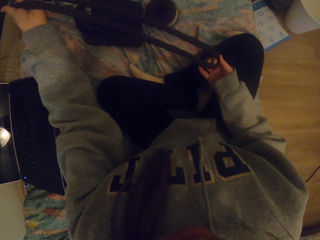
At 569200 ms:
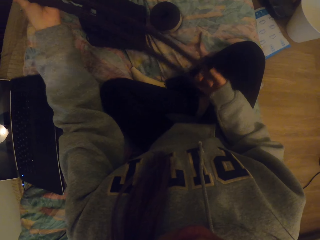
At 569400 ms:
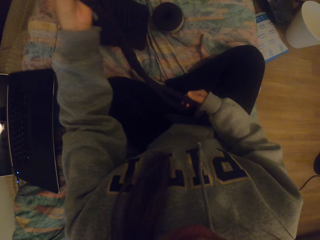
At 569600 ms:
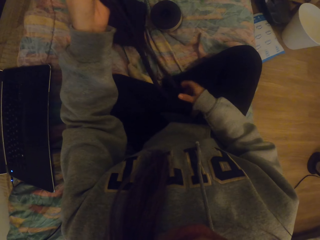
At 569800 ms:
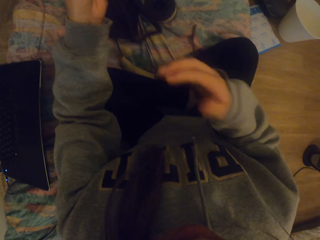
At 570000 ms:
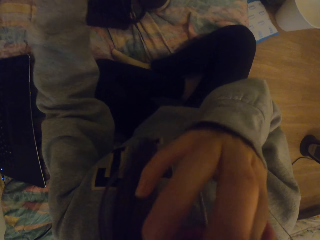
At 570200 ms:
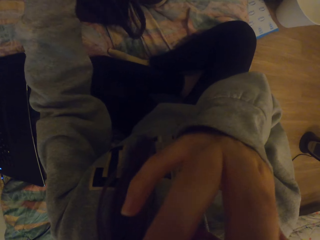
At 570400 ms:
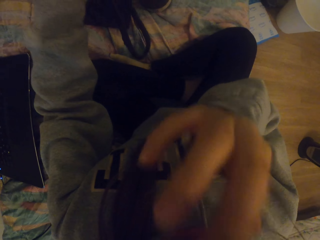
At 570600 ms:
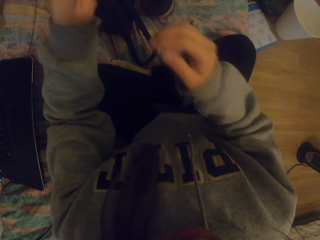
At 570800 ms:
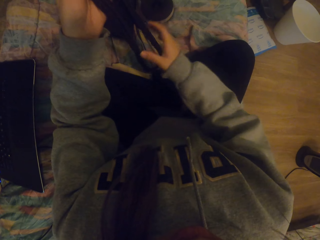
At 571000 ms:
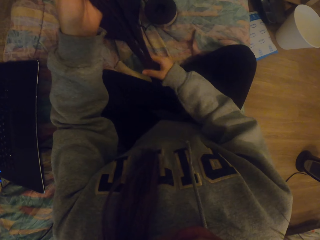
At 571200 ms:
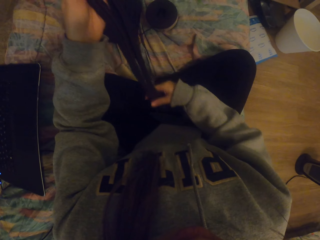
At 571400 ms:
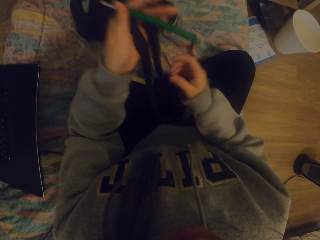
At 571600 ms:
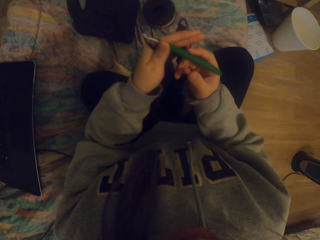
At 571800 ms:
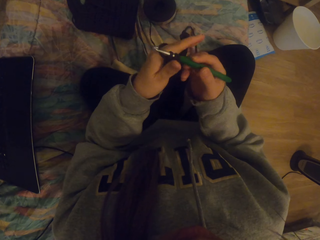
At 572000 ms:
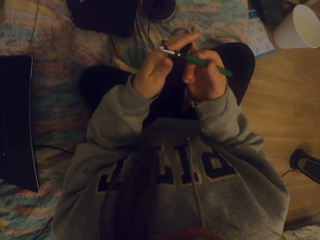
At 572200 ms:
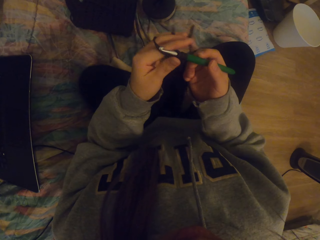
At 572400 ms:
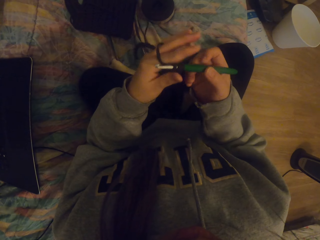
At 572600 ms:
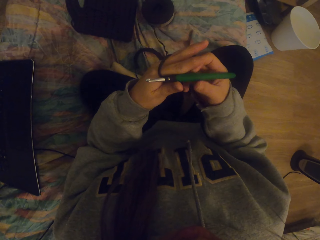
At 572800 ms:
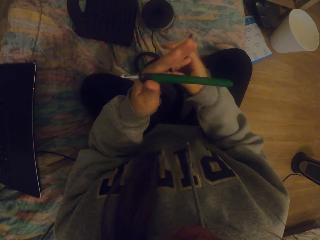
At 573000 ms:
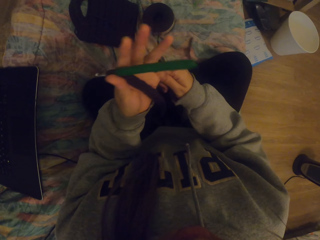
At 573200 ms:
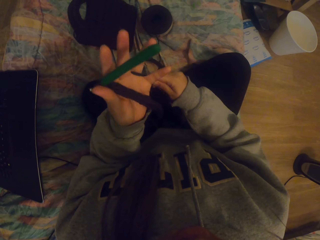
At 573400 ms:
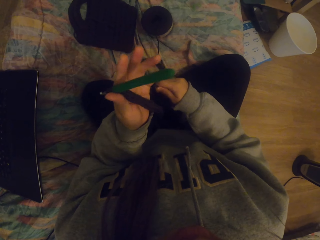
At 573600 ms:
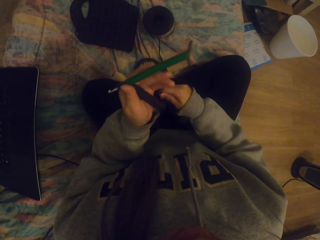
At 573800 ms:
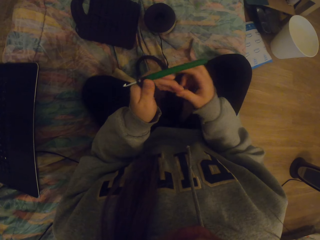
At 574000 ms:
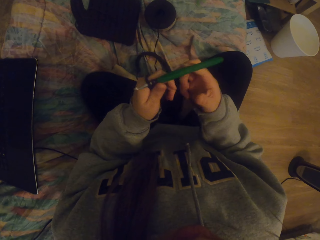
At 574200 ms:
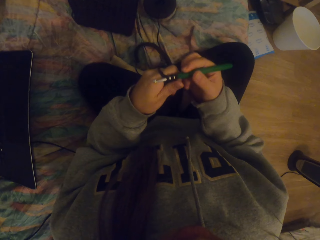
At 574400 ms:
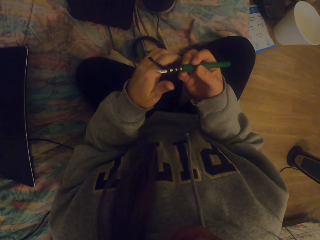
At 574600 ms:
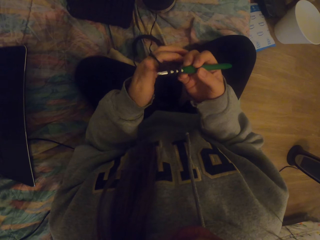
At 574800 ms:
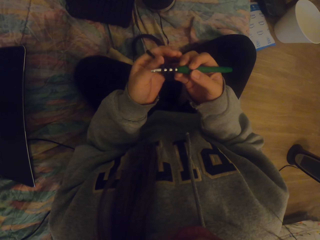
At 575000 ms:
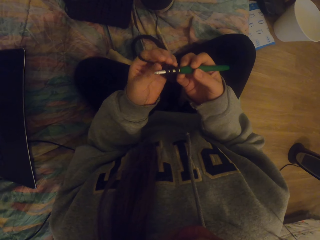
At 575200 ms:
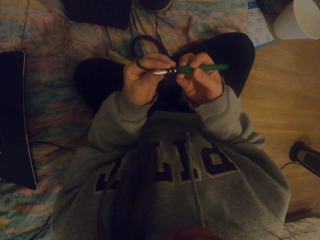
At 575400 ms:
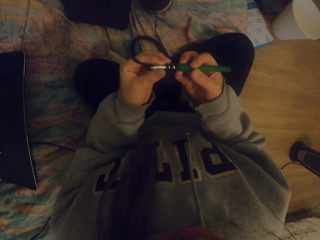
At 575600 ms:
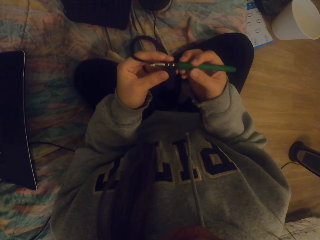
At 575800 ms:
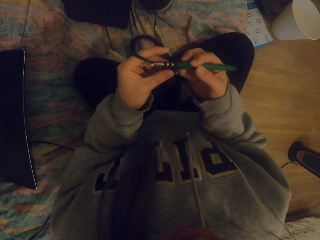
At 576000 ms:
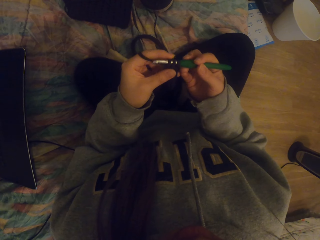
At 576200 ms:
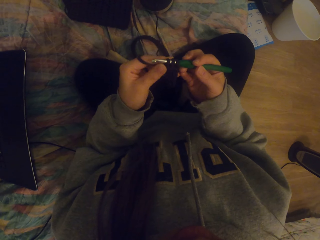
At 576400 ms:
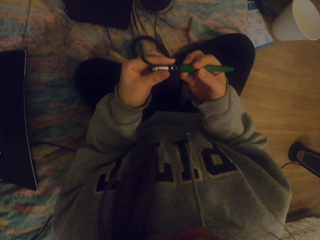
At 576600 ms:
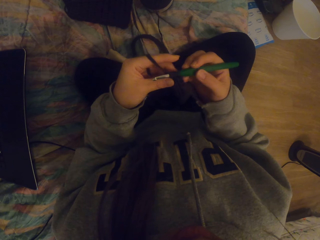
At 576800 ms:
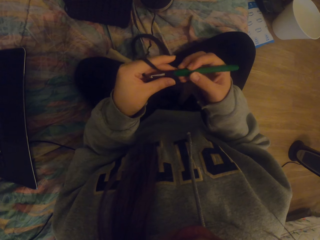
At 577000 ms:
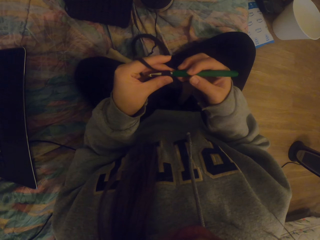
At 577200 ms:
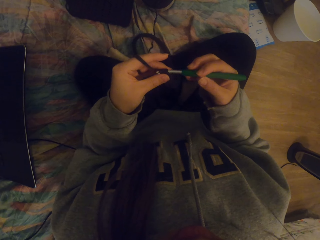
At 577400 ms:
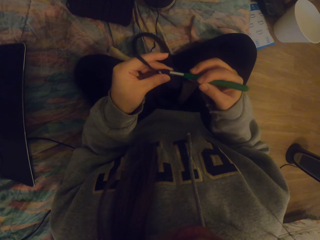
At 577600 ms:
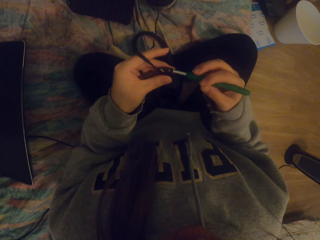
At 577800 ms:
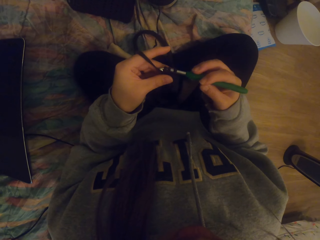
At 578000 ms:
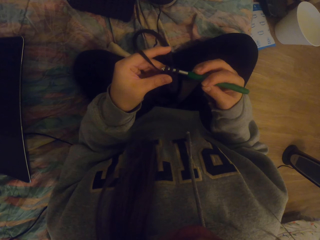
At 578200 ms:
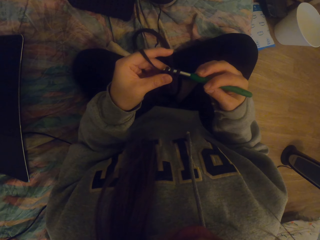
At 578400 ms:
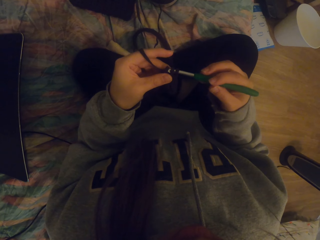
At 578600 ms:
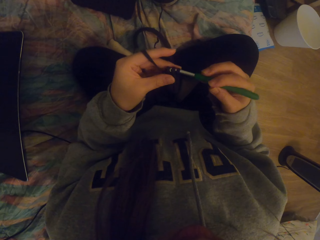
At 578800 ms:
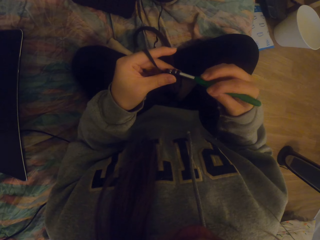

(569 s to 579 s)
The camera wearer itches their face. They straighten the crochet. They tighten the thread on the crochet and crochet with a crochet hook.

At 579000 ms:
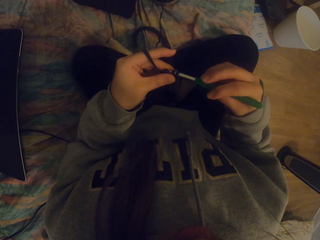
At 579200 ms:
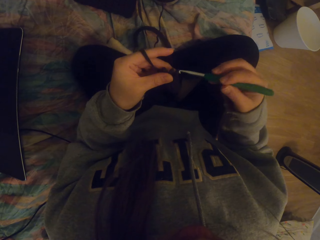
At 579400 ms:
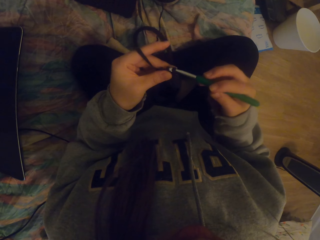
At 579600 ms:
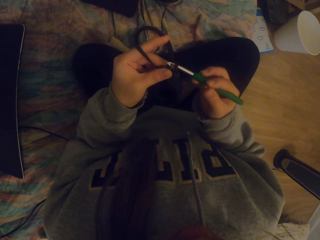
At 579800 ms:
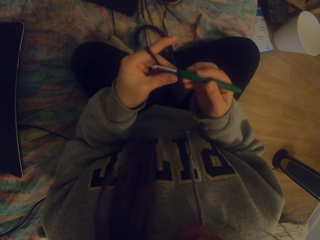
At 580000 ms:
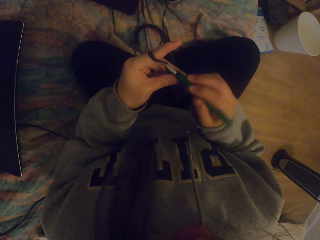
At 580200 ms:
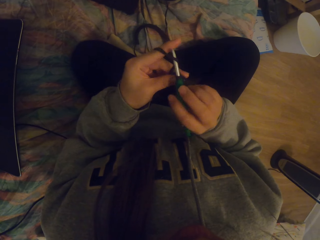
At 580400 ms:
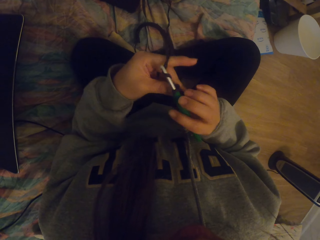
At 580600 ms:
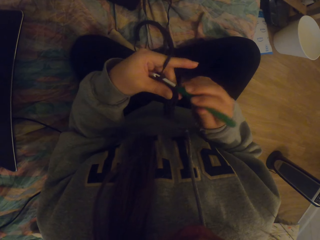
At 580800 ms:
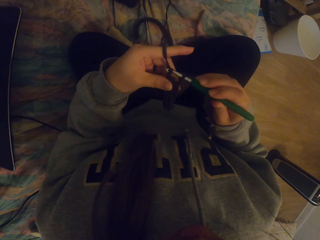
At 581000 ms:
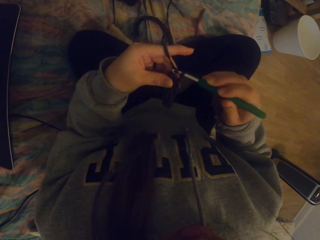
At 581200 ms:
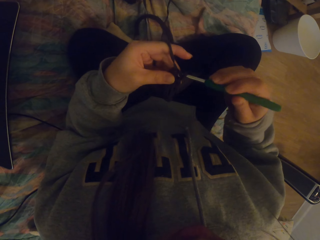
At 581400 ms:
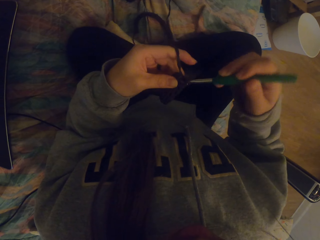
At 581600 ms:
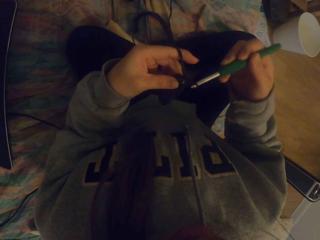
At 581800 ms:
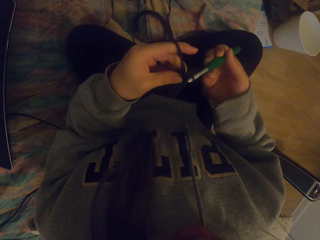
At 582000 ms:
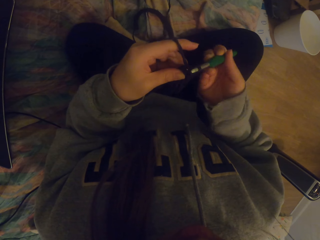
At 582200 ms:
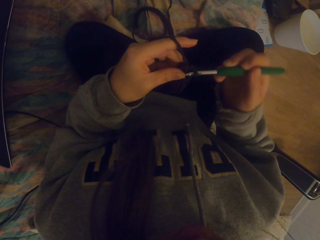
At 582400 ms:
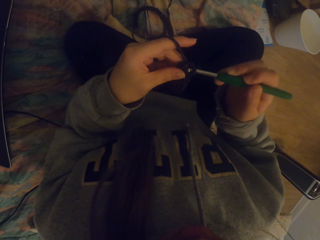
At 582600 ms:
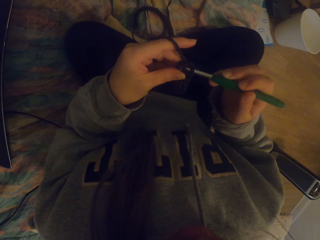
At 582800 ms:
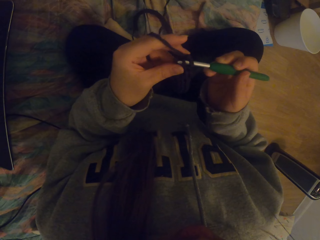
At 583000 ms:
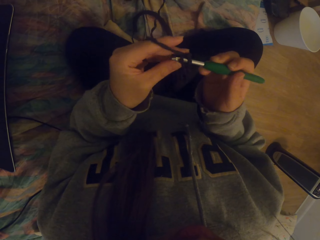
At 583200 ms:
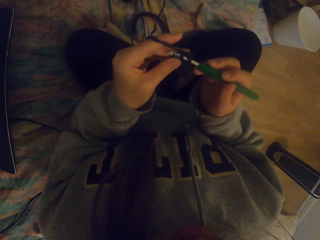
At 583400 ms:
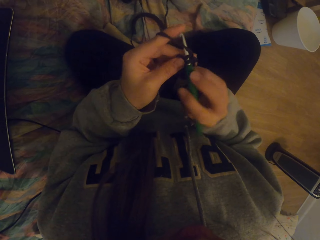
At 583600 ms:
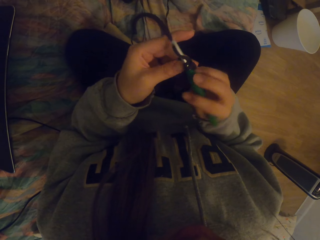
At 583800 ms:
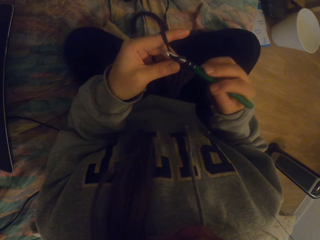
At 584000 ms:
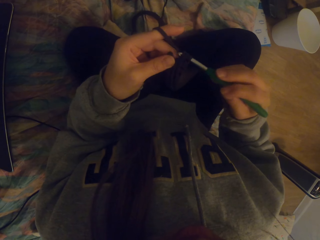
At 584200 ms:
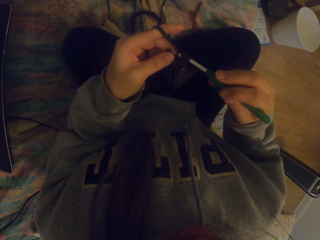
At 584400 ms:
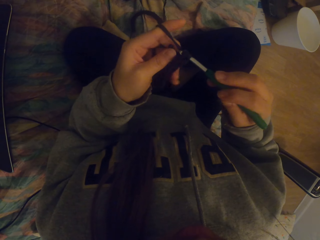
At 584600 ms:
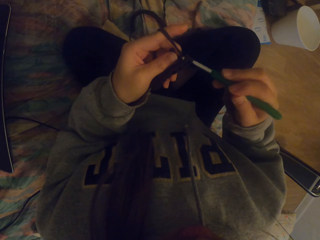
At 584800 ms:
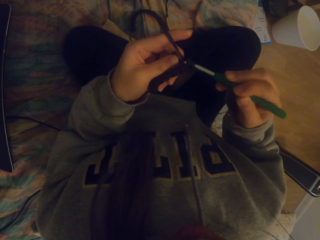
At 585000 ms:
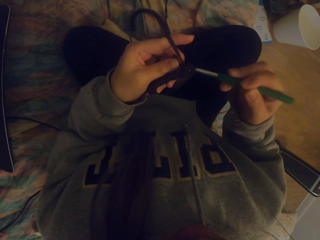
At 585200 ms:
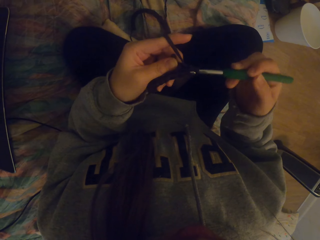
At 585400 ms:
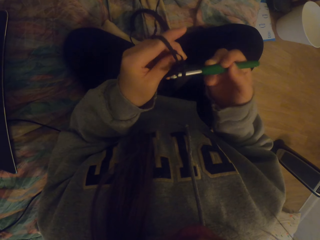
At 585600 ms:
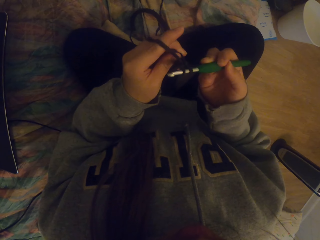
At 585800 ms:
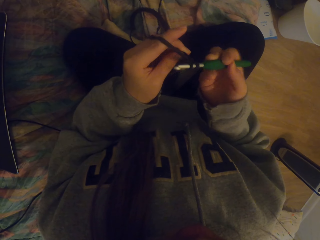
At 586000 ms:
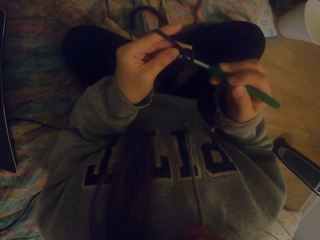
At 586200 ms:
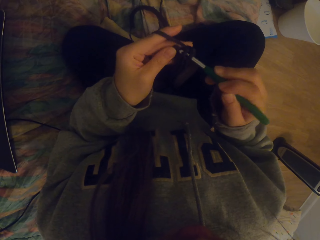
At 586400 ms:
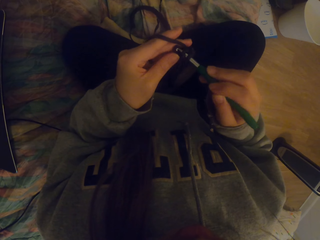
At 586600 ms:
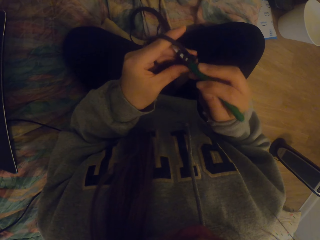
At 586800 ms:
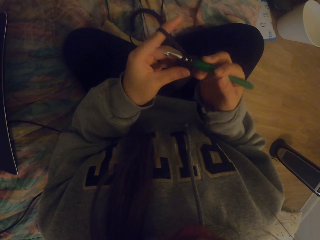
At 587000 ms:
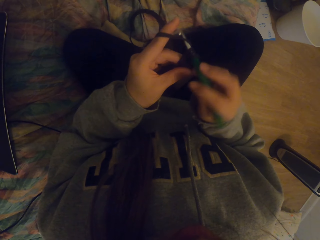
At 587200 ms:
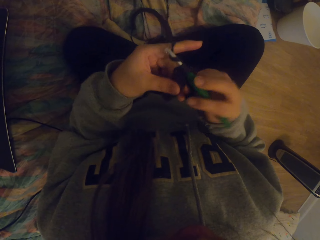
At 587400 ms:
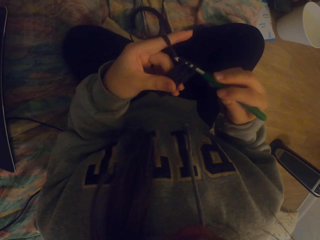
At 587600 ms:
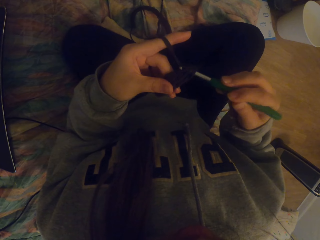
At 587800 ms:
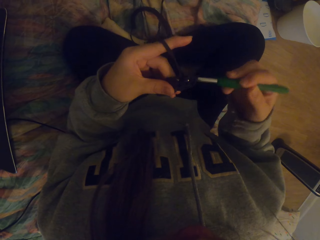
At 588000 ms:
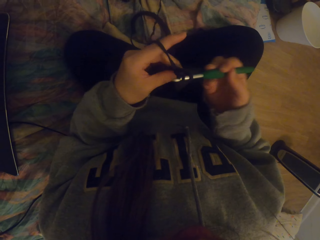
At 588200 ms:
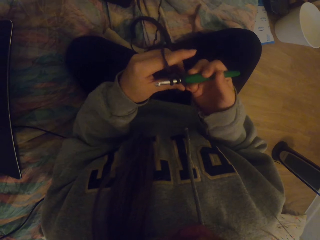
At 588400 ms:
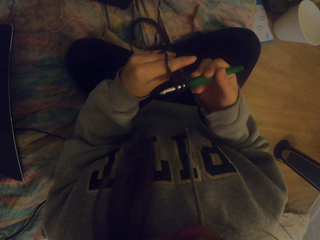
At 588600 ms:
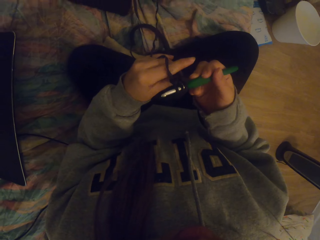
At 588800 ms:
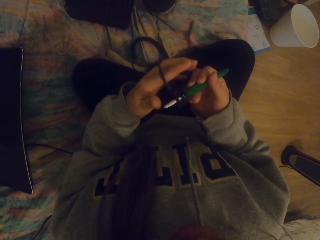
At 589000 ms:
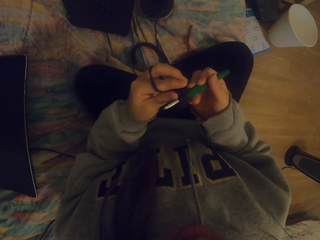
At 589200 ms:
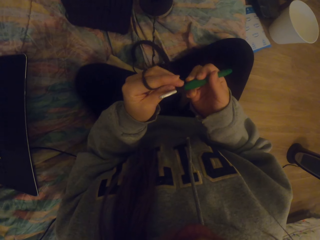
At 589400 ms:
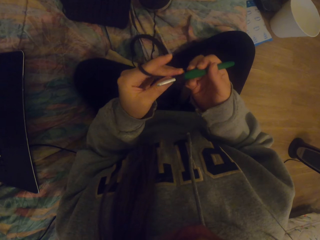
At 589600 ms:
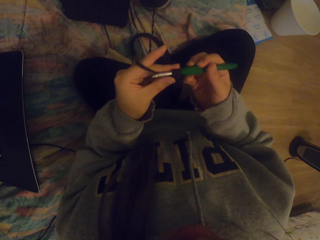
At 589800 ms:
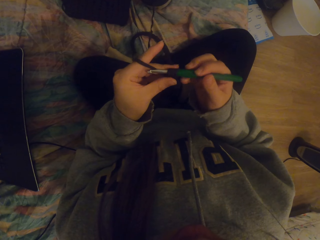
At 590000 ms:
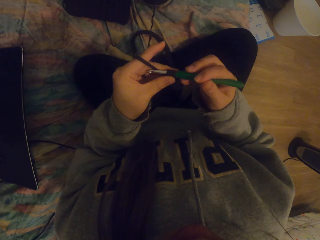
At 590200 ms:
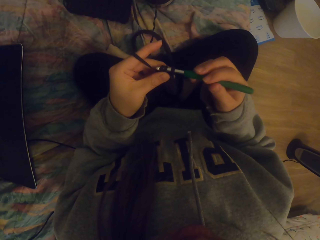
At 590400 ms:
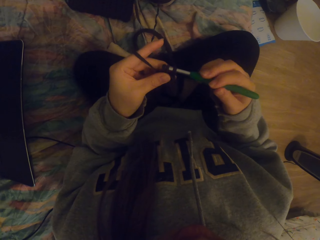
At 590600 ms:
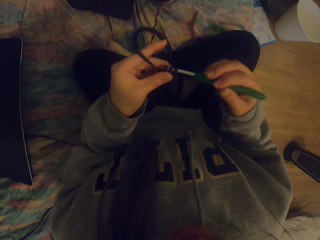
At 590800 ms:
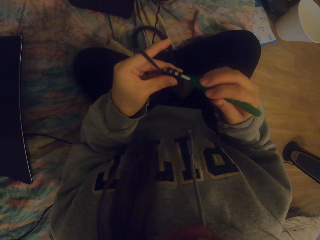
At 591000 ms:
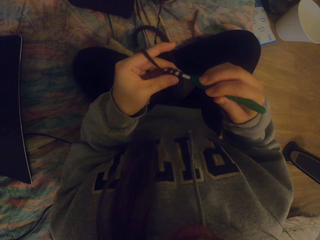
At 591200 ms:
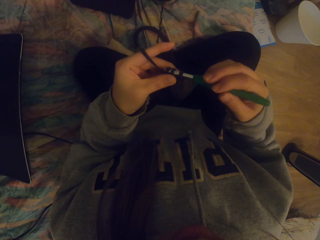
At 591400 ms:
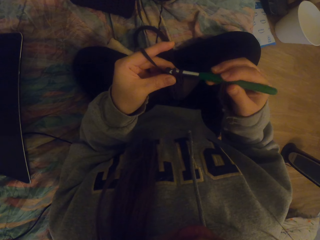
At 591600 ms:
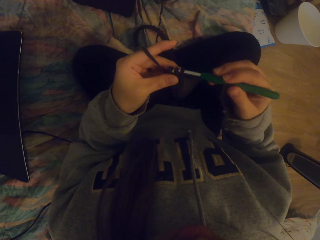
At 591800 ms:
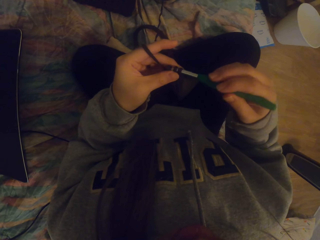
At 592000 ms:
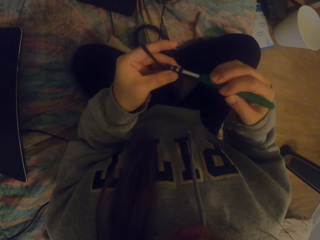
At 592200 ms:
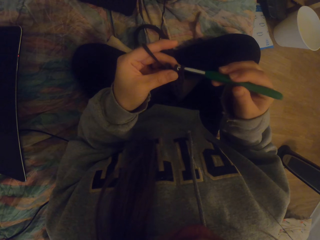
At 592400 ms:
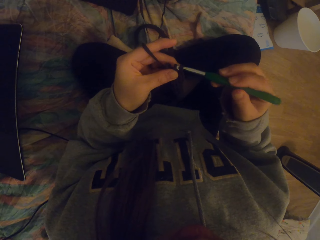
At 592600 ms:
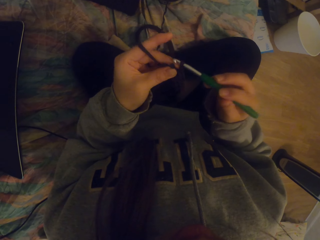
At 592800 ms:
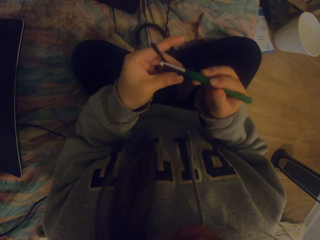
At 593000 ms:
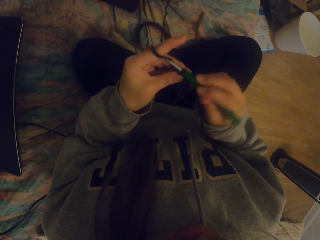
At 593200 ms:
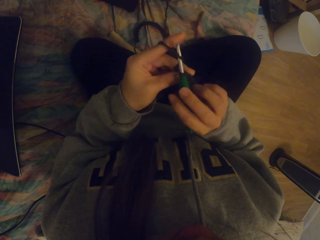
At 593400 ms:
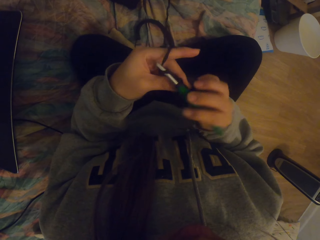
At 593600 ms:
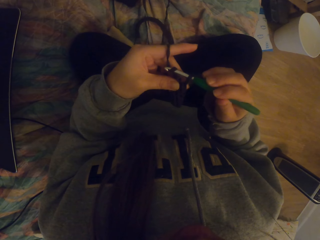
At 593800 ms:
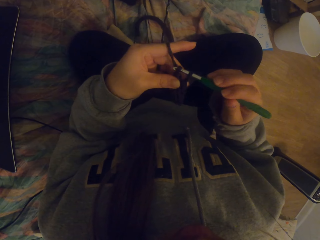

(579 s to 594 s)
The camera wearer crochets fabric. They straighten the crochet and crochet with a crochet hook.
